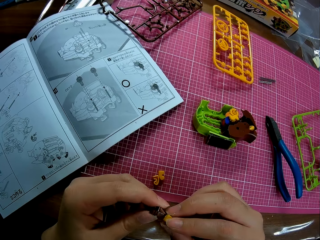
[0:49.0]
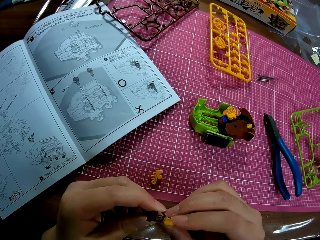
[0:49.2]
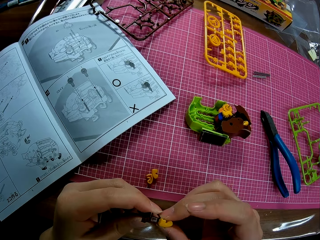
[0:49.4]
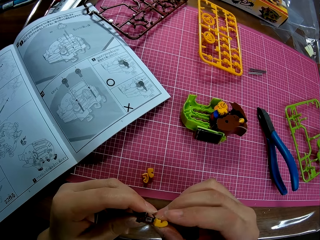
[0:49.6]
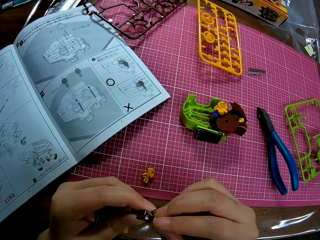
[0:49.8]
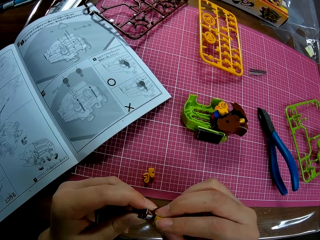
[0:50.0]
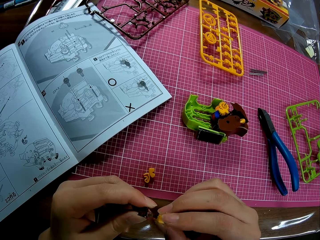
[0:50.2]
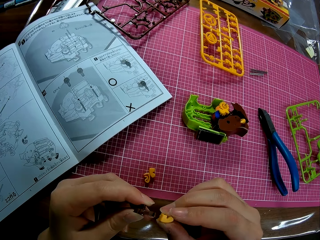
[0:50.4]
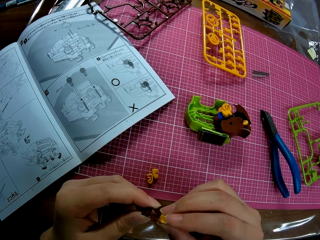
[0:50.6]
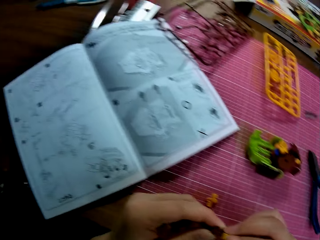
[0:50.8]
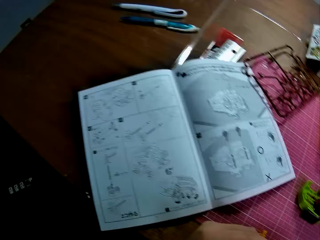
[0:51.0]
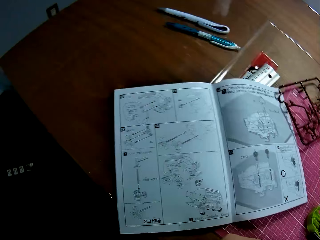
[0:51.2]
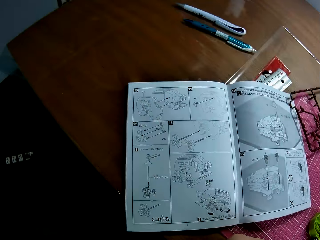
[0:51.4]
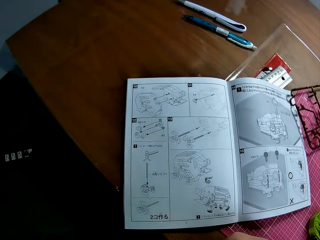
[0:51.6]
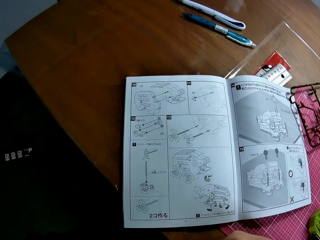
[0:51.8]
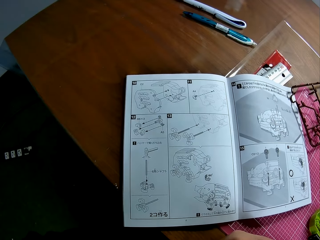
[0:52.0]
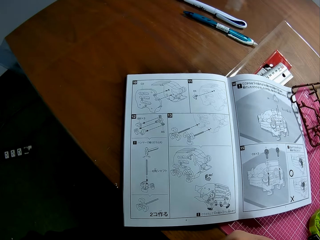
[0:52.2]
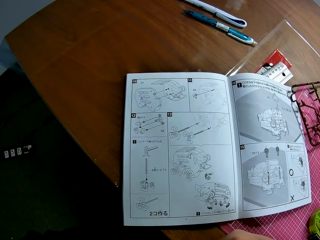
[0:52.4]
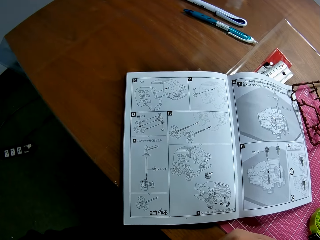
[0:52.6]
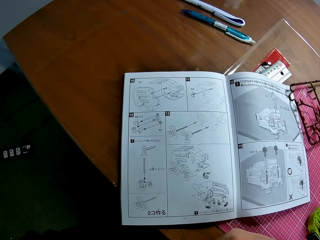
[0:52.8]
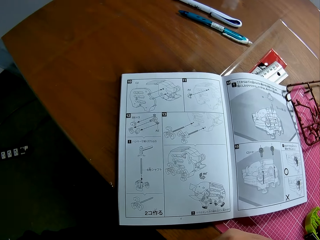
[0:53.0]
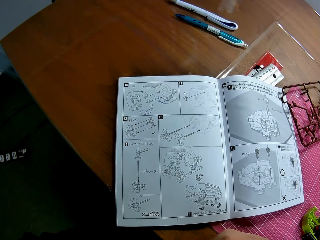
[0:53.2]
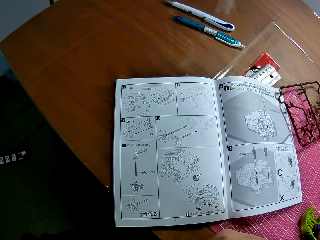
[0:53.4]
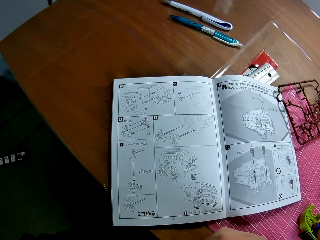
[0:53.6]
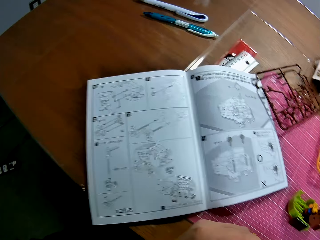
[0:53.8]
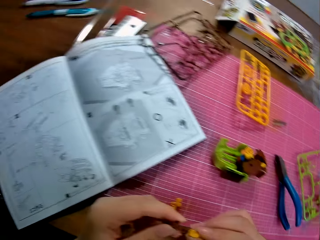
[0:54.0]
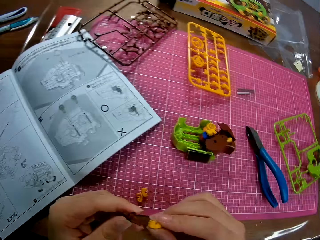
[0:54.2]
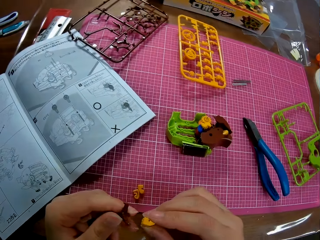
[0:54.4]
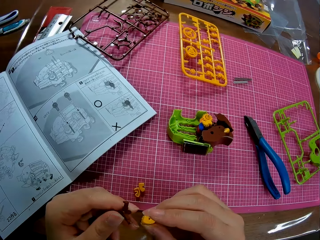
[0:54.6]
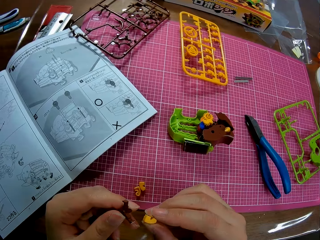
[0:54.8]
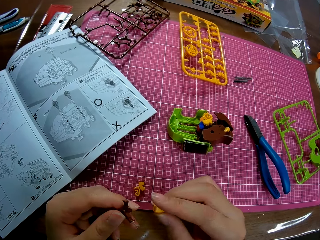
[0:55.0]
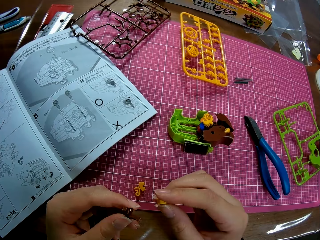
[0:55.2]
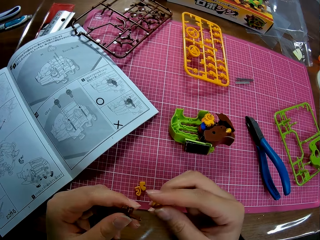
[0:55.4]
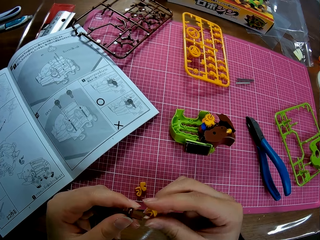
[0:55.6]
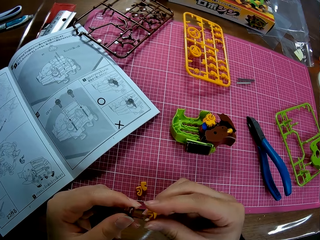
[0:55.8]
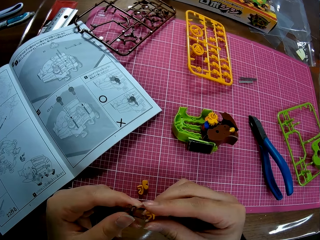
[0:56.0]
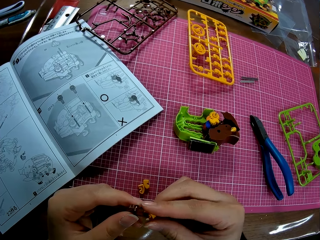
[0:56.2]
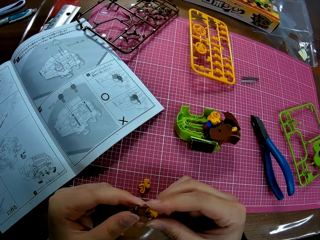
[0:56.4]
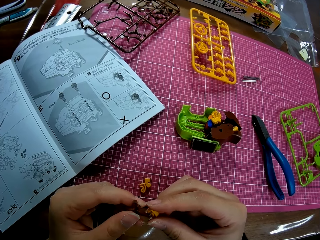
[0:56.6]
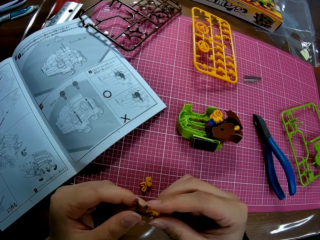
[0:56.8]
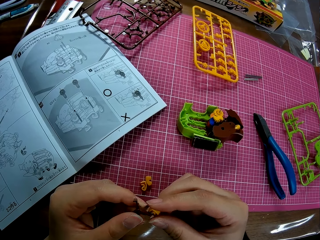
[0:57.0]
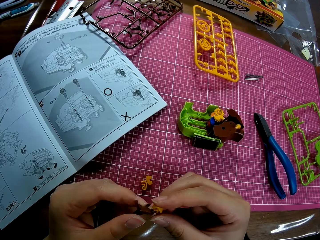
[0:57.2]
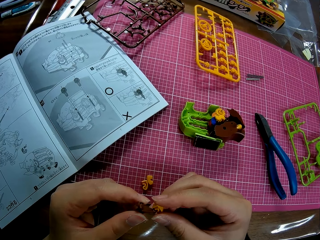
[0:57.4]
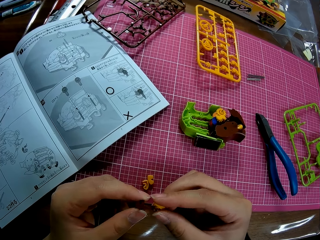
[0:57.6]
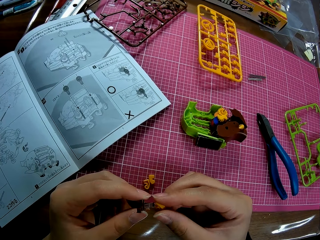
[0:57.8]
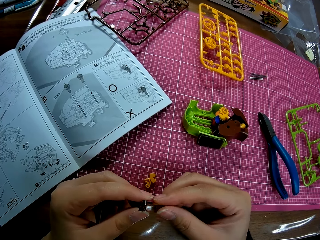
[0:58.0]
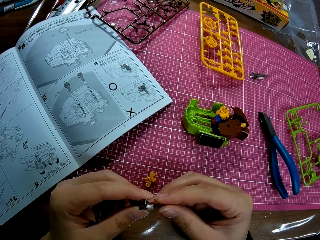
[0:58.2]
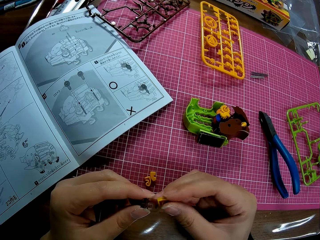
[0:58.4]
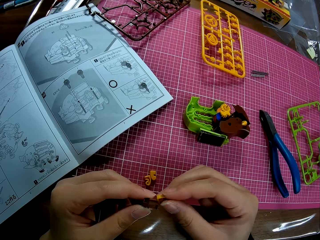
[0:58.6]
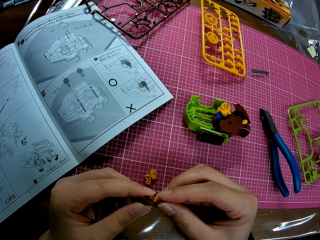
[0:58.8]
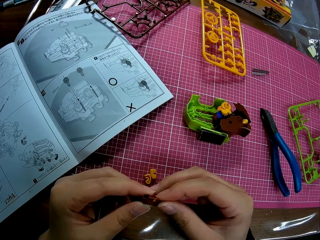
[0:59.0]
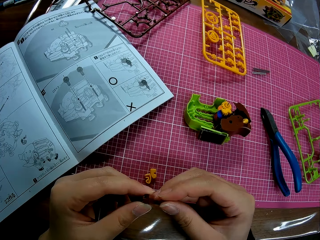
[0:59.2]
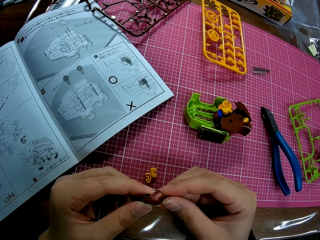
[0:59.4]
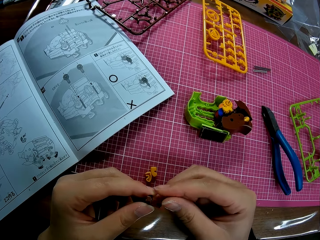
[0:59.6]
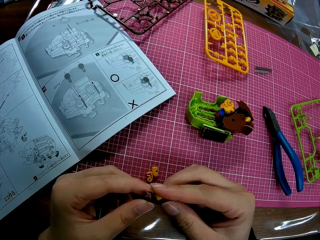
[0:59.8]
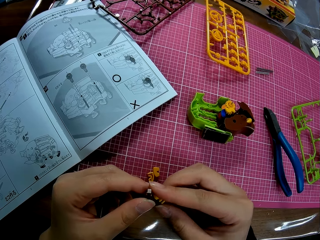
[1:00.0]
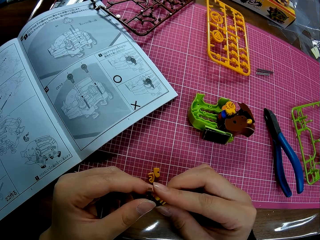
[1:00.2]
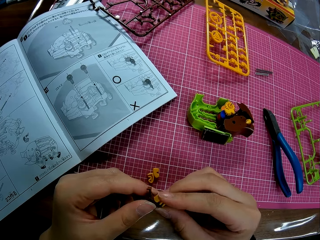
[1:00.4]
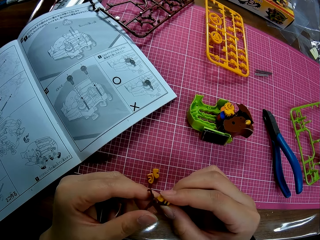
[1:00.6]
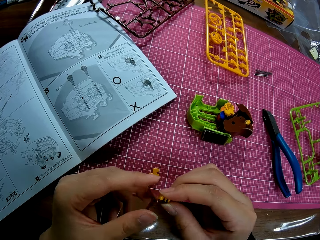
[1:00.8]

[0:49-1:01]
The camera wearer looks at the illustration book. He looks at the model piece in his hand. He connects the piggy bank model piece.

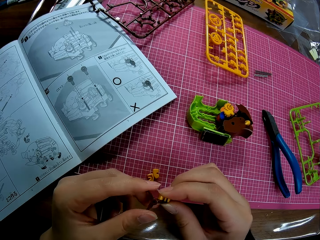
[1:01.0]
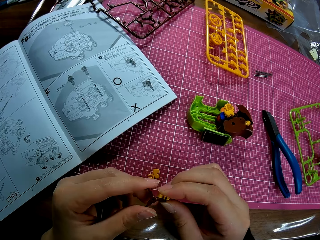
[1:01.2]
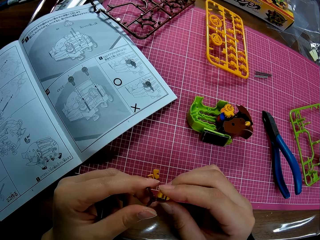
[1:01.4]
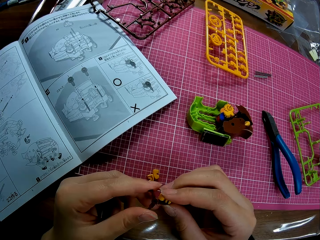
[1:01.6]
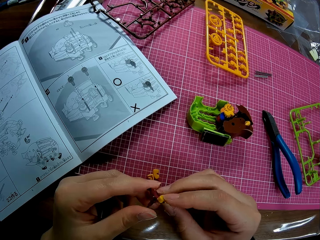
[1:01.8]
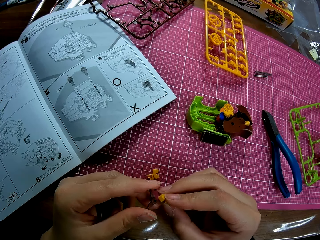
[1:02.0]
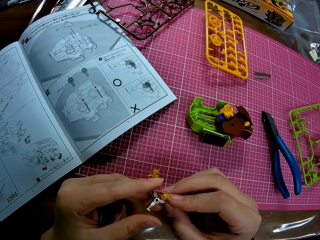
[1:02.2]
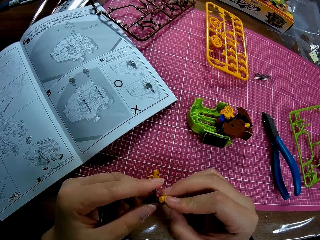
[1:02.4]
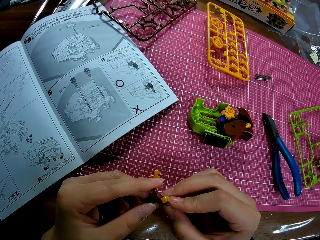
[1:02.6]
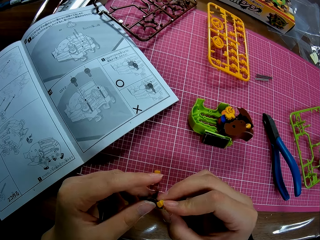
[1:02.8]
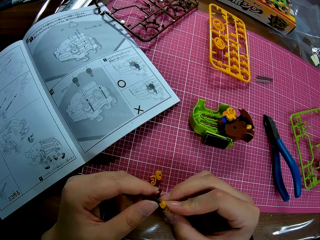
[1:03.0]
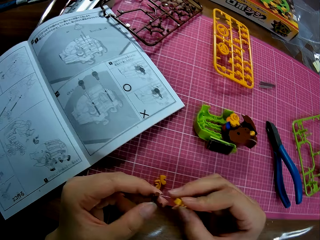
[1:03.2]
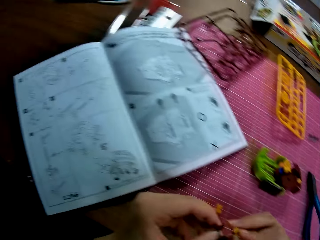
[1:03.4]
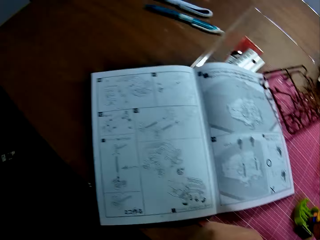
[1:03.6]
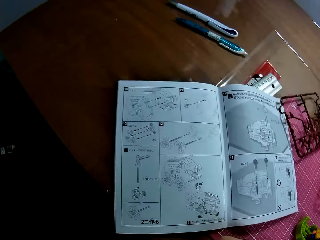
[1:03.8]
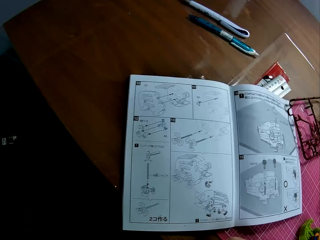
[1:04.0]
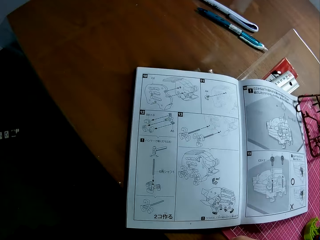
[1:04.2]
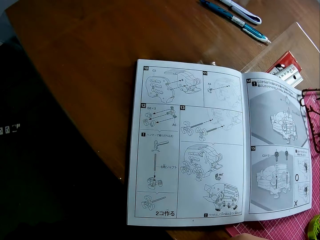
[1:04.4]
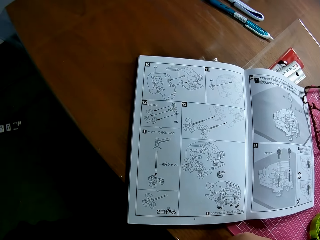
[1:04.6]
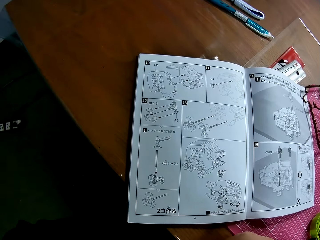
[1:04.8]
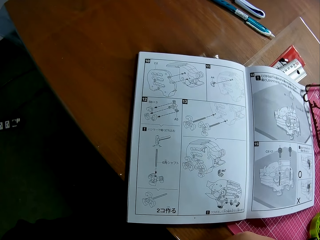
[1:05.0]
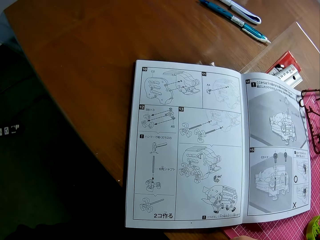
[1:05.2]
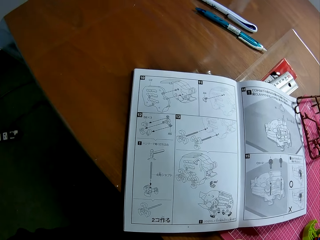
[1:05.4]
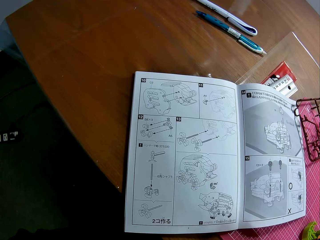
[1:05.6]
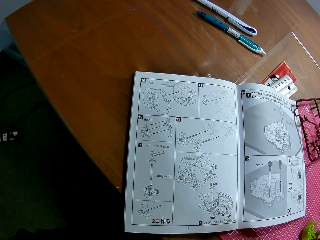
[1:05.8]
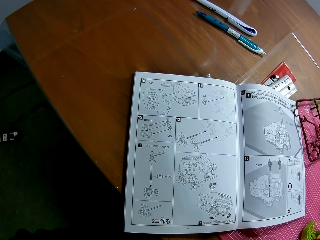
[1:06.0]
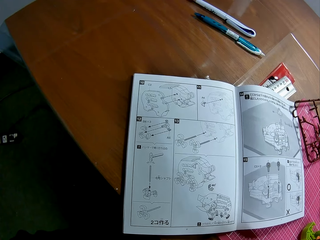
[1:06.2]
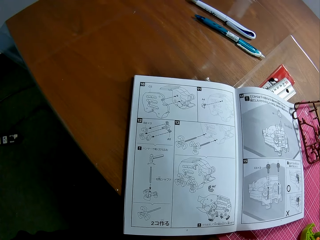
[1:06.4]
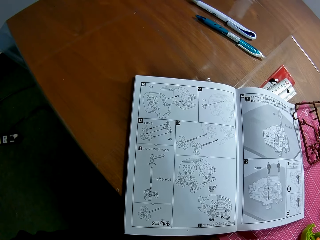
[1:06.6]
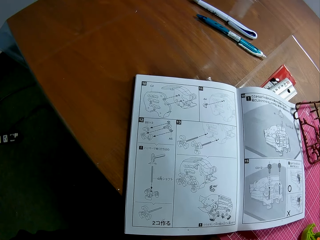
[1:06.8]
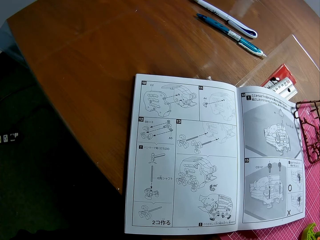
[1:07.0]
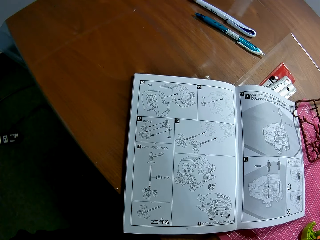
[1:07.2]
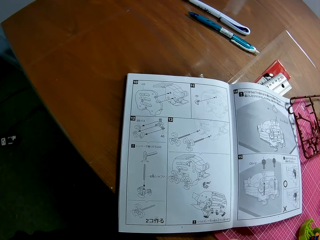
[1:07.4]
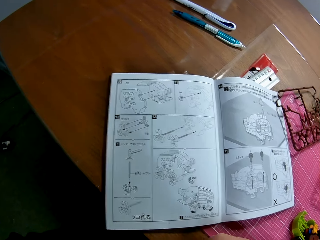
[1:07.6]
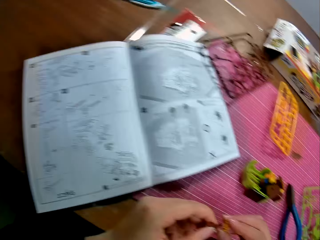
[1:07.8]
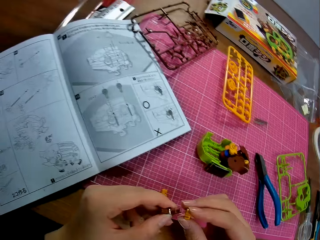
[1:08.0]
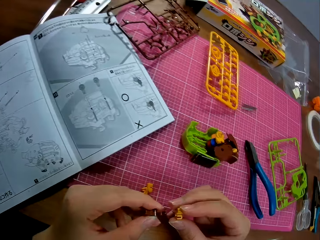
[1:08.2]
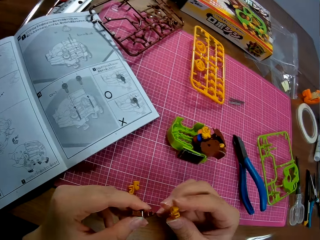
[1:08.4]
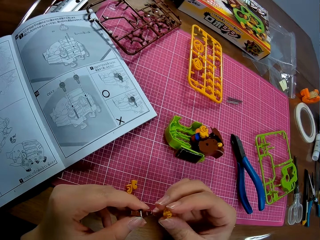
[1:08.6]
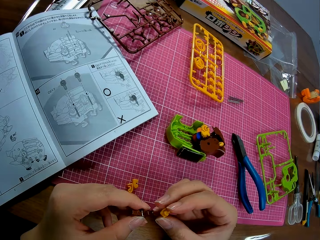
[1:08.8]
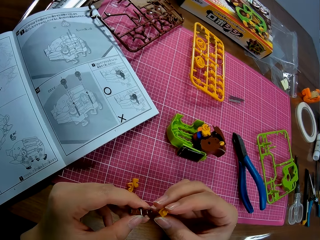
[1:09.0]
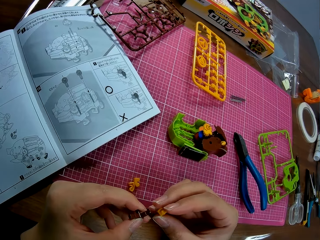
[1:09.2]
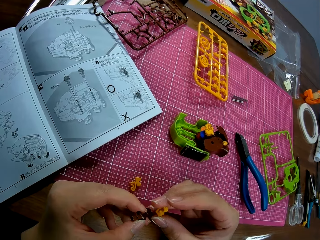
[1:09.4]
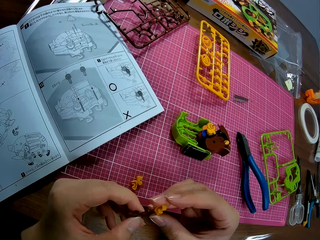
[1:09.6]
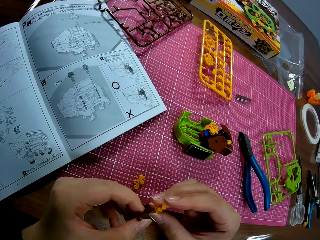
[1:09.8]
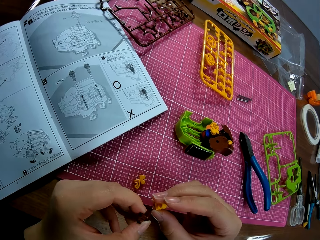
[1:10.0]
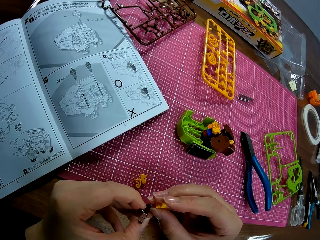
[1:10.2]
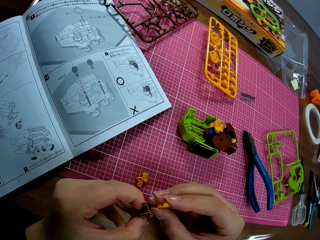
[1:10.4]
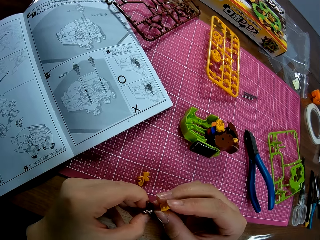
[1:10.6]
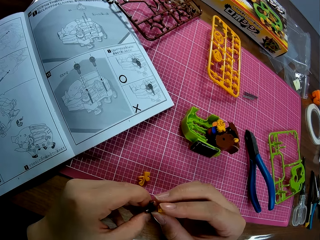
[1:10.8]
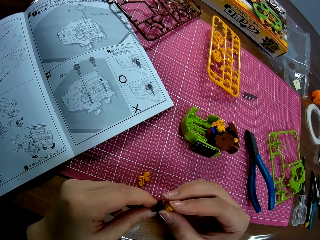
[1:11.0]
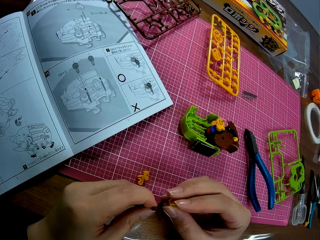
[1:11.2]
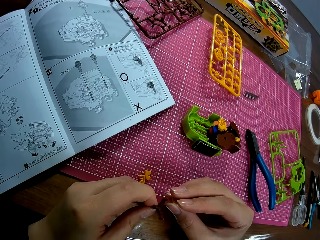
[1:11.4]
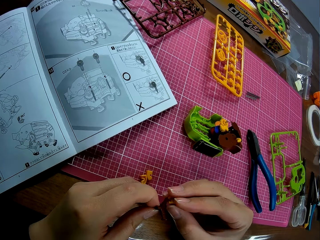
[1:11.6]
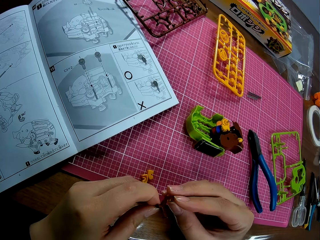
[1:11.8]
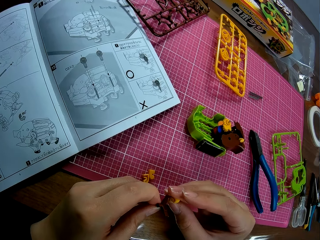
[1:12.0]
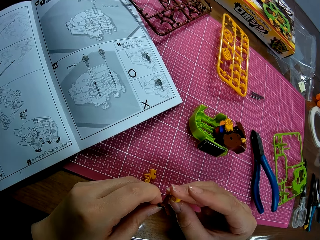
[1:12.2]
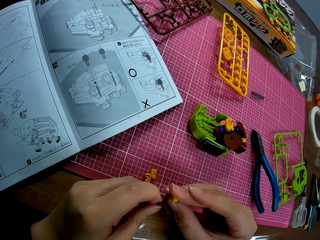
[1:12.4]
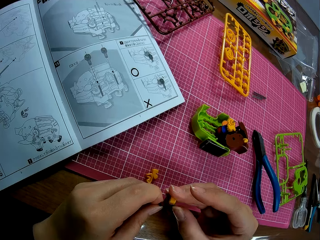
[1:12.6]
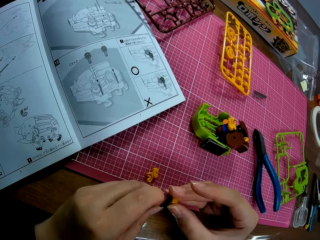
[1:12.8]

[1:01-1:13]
The camera wearer looks at the illustration book. He looks at the model piece in his hand.
